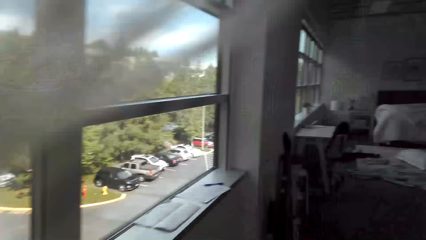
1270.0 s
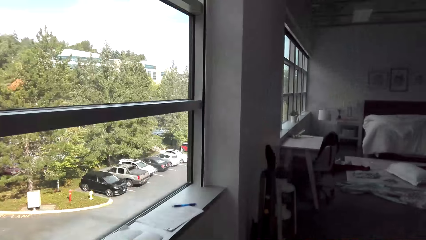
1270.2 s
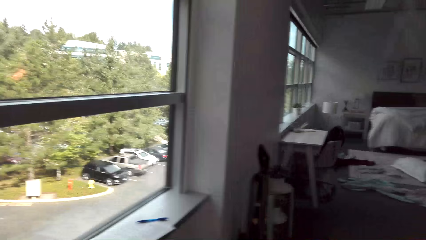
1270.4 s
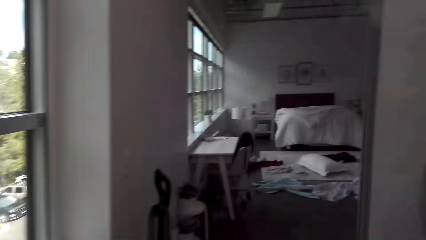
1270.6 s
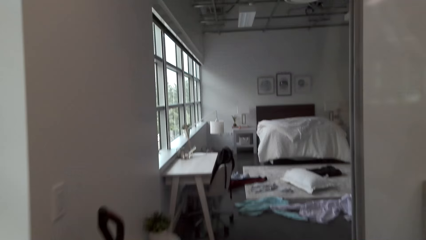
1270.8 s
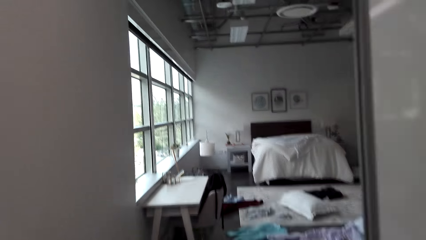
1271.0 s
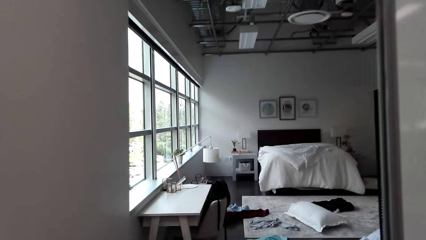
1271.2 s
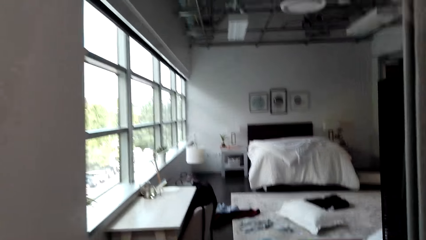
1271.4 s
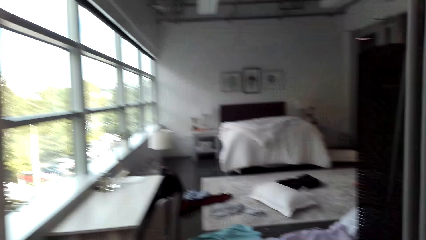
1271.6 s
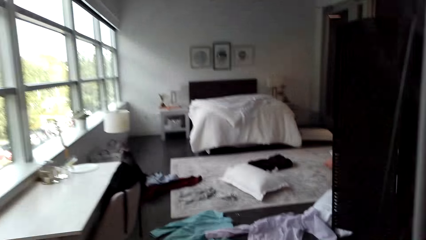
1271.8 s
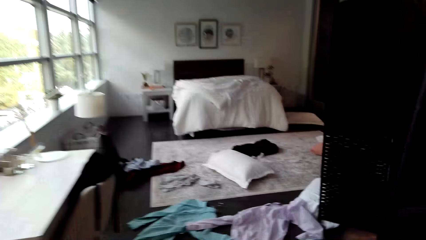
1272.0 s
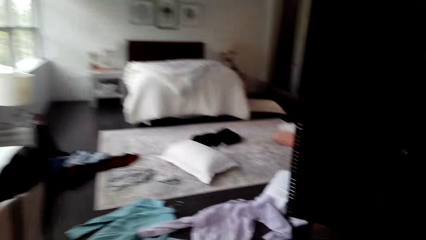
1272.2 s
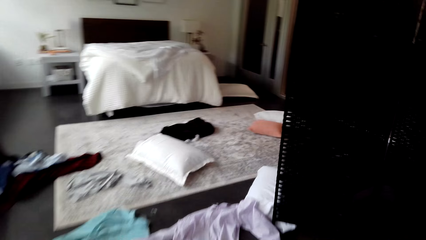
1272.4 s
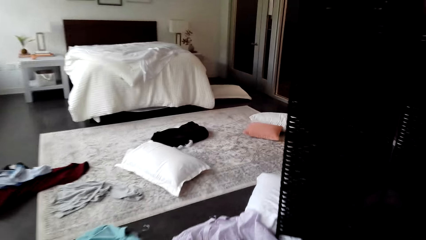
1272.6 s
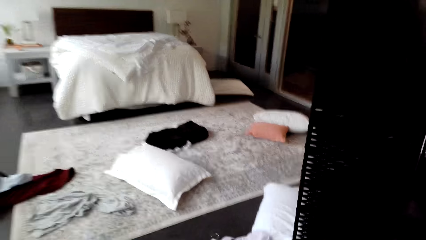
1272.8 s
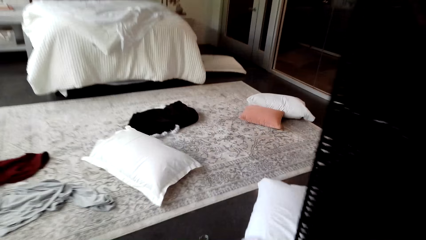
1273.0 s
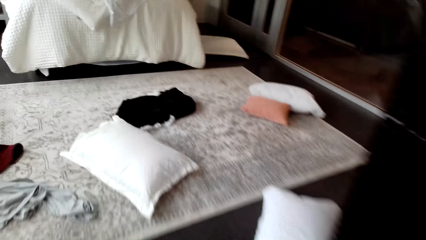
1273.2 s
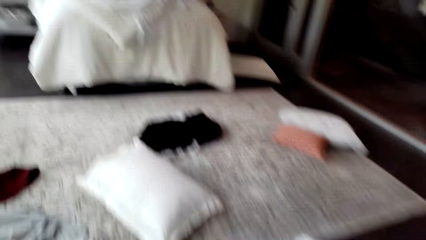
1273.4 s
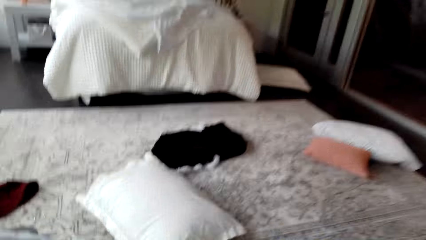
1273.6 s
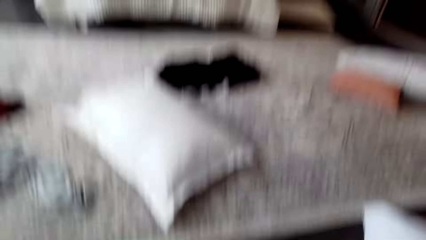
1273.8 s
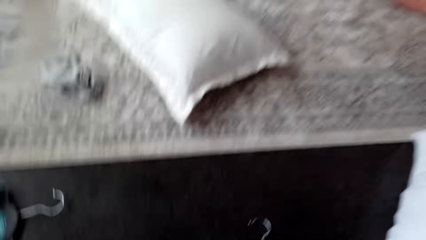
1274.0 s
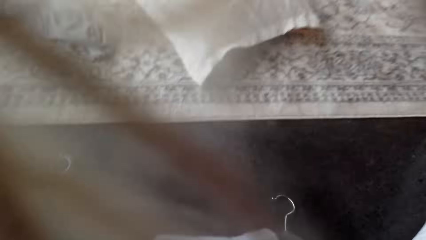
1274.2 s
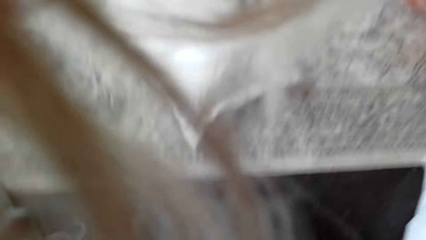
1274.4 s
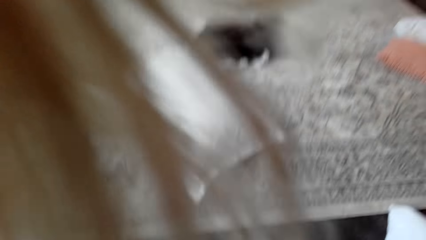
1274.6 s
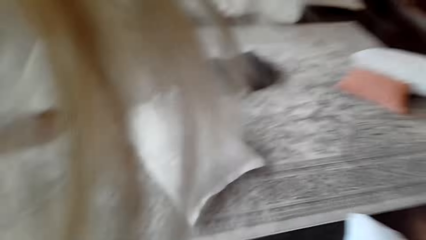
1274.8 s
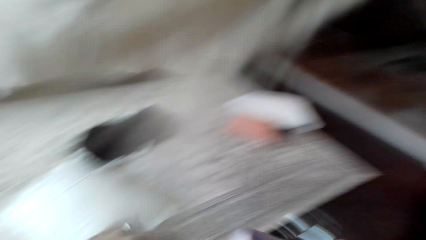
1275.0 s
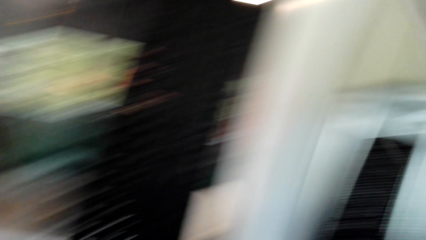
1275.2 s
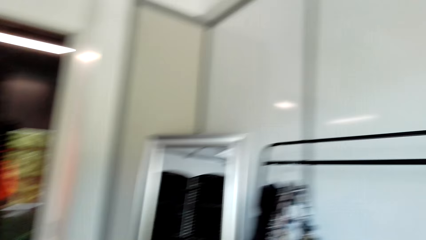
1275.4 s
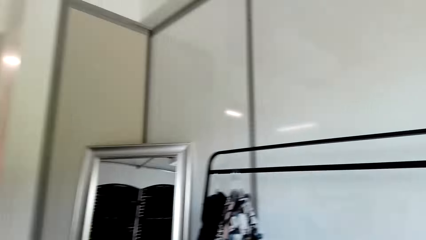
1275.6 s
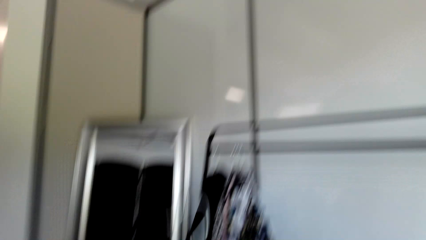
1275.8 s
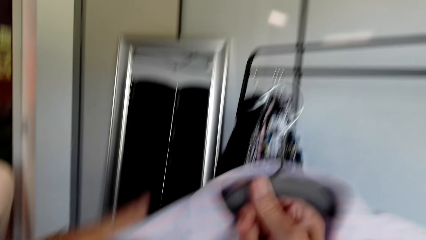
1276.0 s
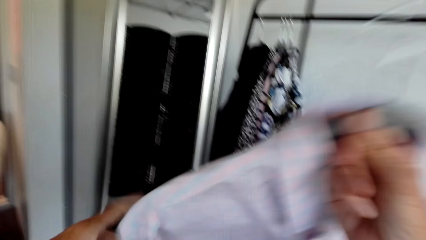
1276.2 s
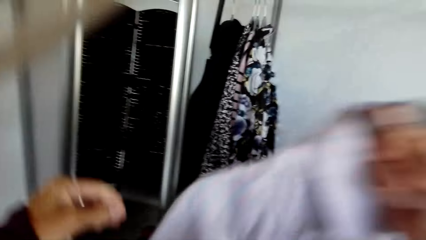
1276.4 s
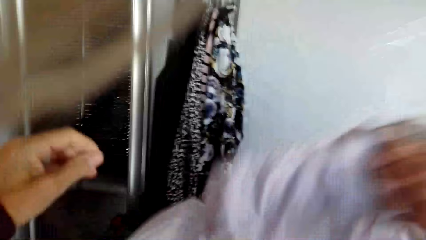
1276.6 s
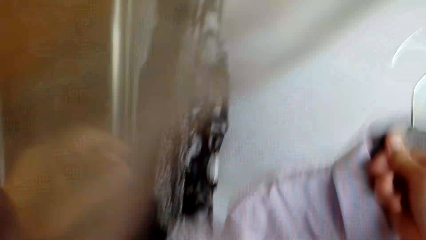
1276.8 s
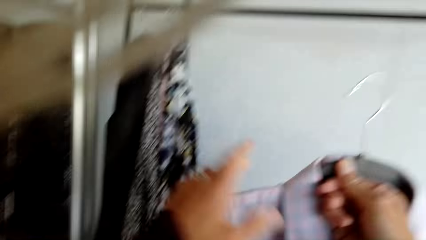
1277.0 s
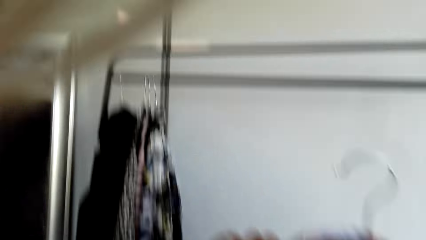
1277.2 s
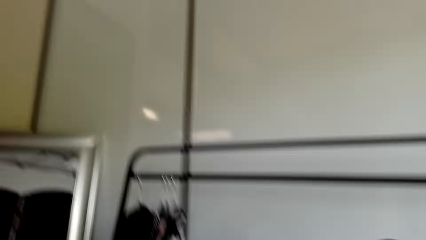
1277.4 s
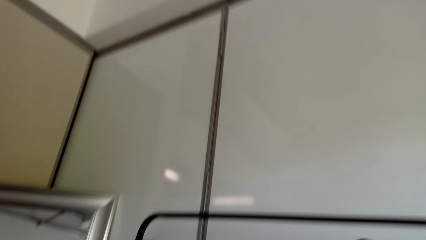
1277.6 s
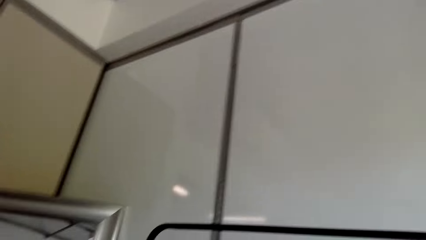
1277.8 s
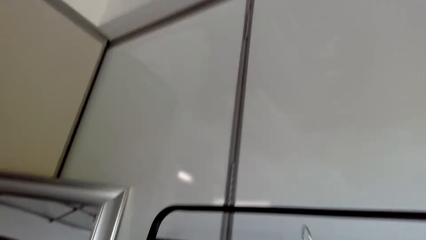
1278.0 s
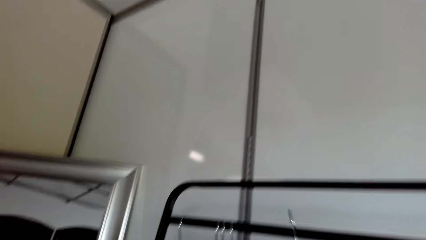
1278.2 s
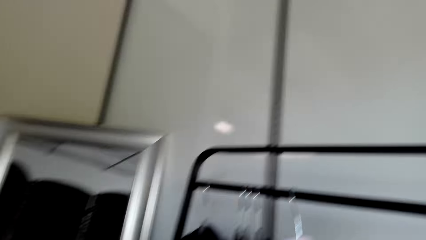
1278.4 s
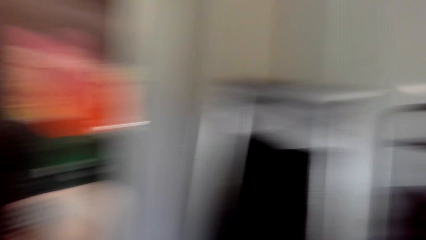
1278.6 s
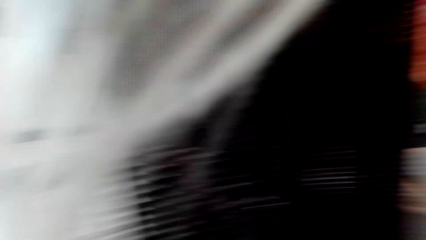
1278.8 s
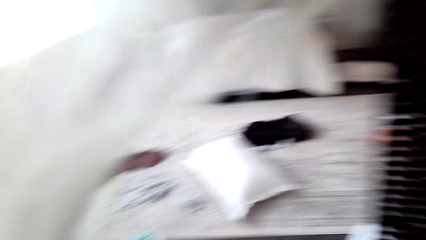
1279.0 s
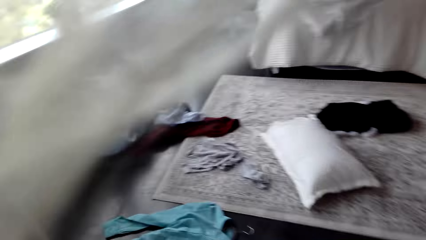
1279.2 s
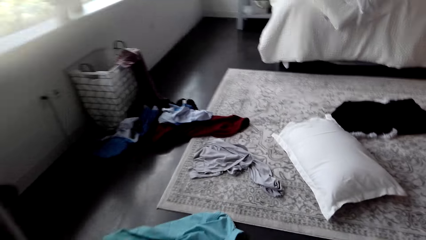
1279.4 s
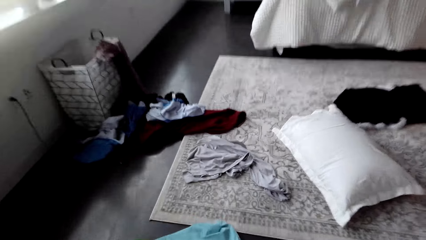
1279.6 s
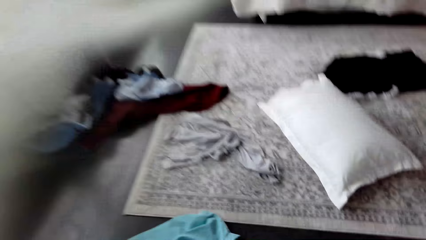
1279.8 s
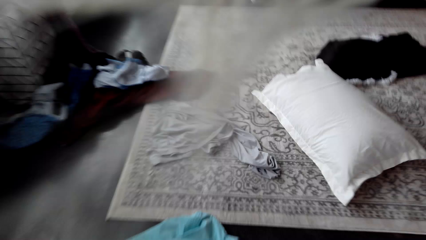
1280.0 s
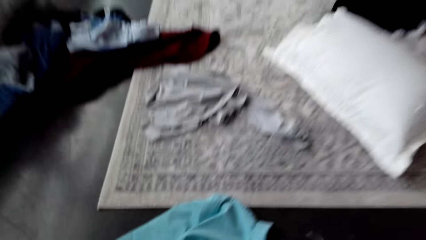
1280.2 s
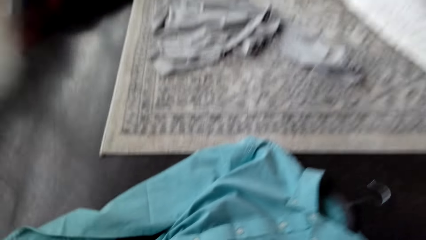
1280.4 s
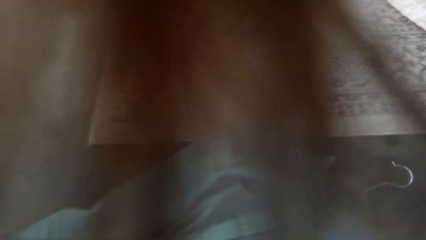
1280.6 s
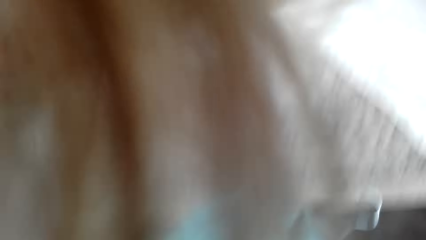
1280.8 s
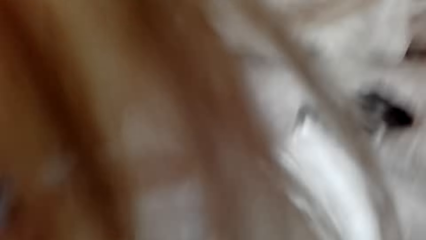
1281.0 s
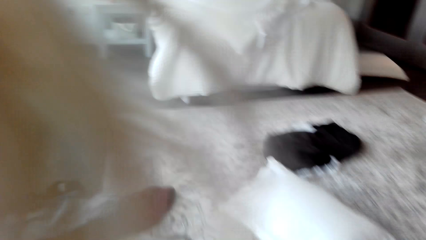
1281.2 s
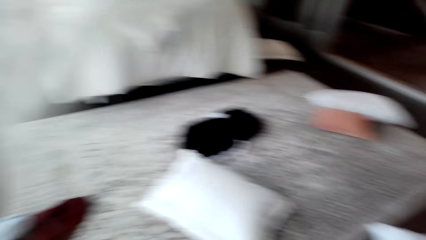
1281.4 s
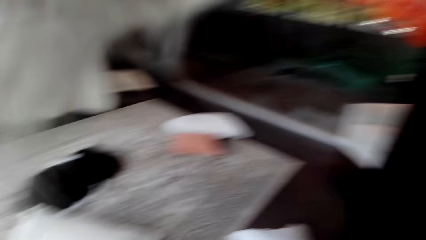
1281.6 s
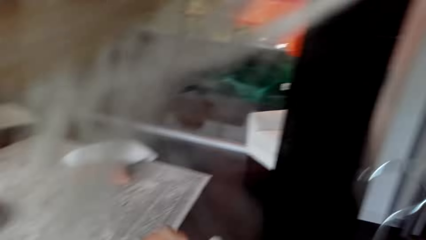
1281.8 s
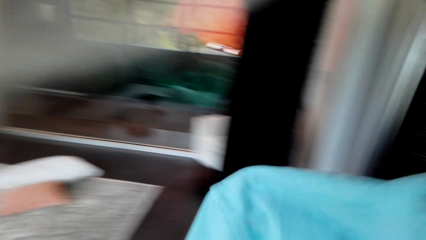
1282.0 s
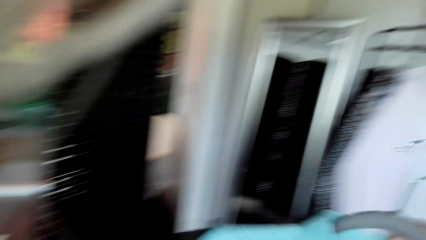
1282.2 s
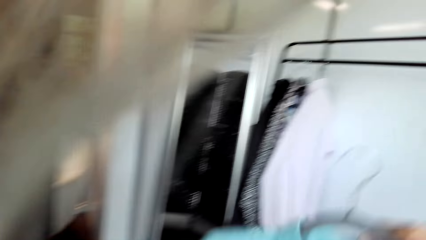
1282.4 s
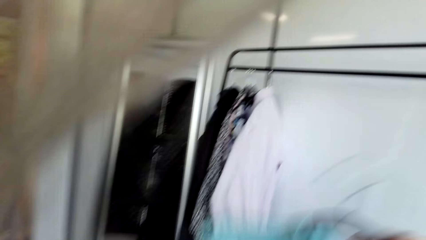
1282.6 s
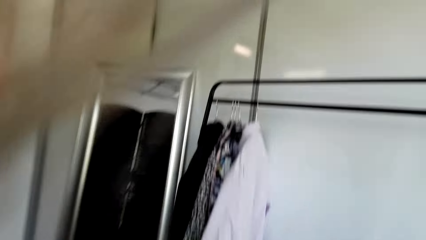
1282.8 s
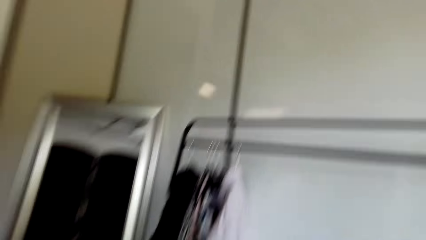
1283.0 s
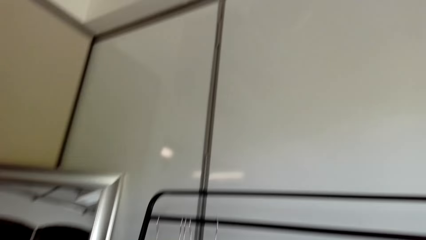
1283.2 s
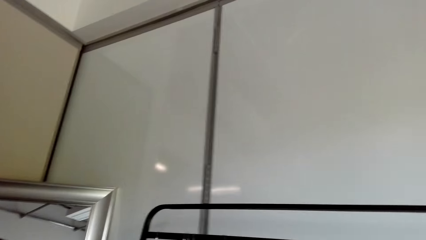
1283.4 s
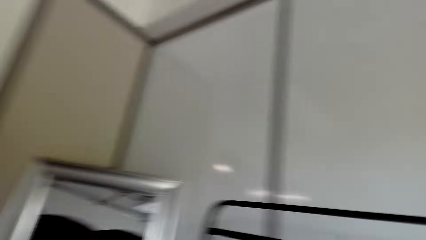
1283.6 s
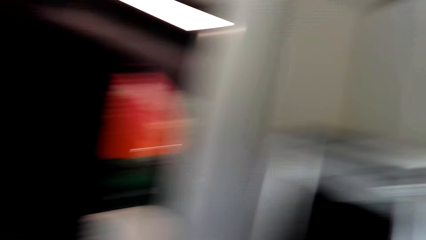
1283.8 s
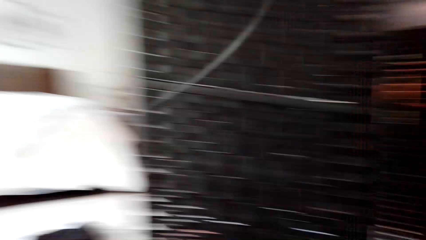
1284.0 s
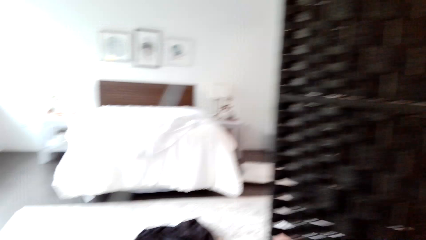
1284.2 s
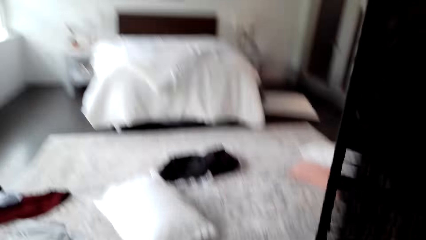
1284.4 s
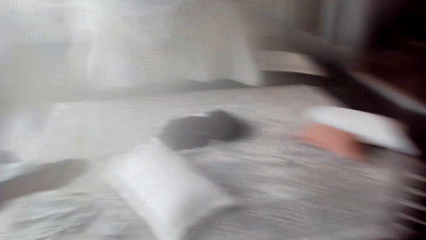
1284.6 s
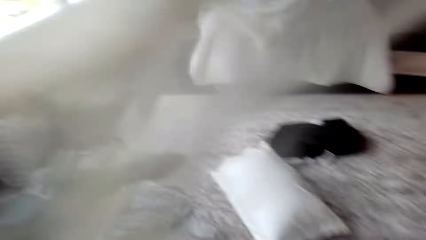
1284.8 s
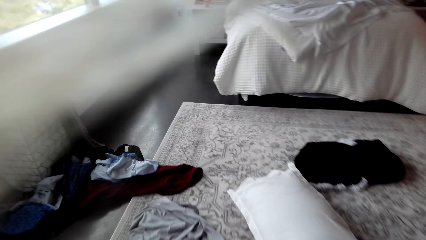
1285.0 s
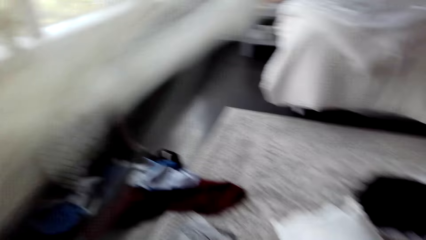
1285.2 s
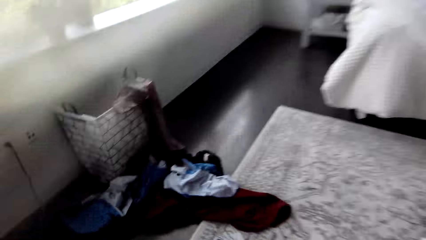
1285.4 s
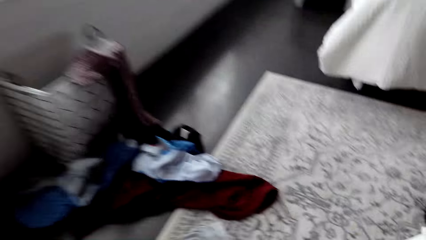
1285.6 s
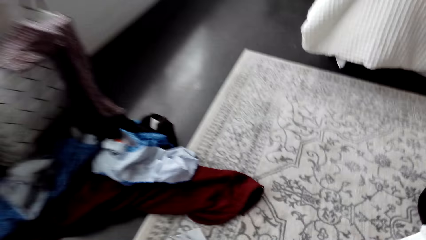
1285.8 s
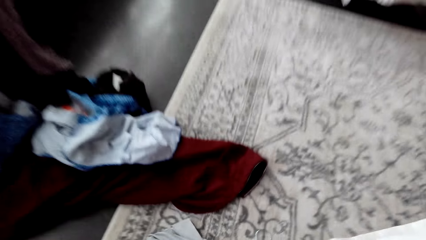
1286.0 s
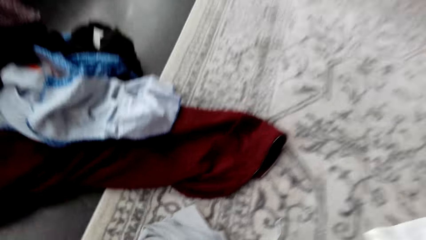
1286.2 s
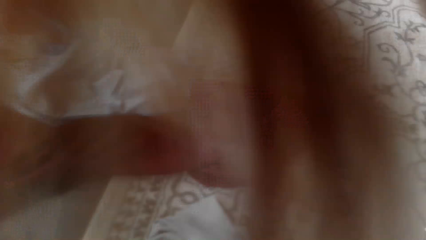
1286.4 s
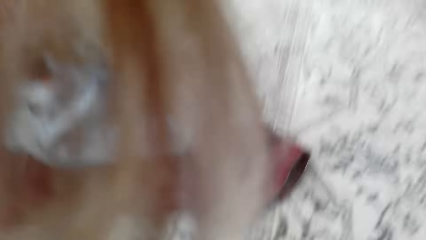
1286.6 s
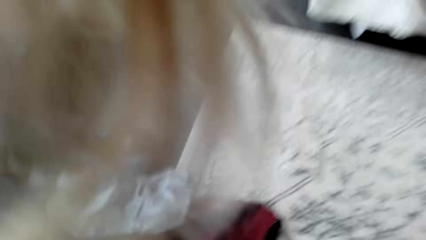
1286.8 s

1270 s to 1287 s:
The camera wearer walks to the bedroom. She bends on the floor. She holds a shirt with her hands. She holds the shirt with a hanger. She hangs the hanger. She picks cloth from the floor. She holds the cloth.
